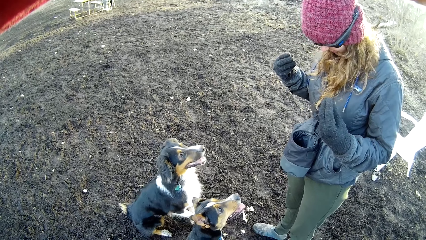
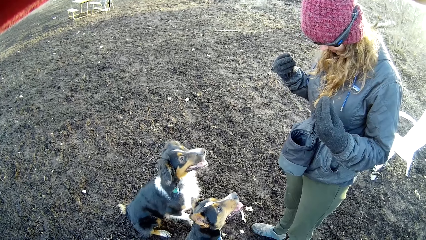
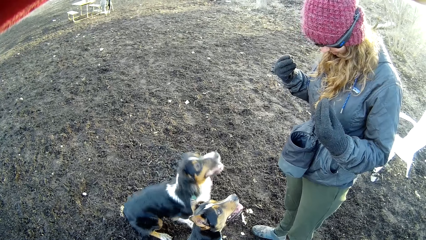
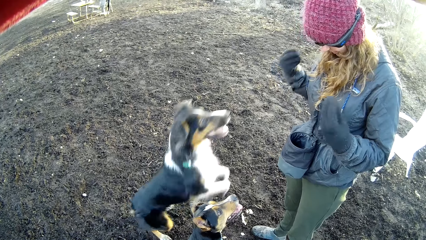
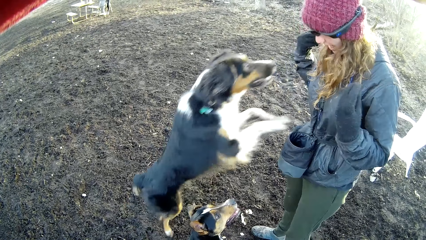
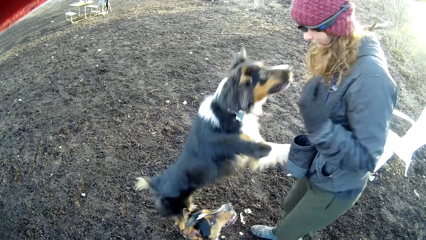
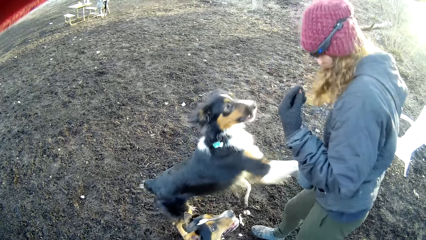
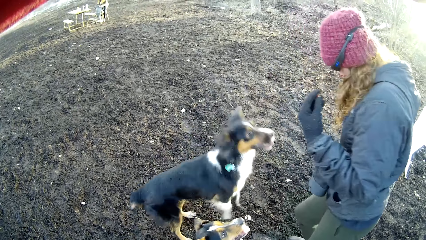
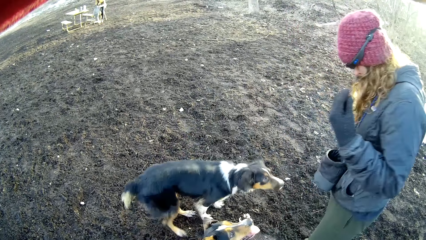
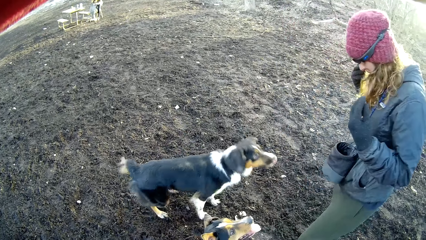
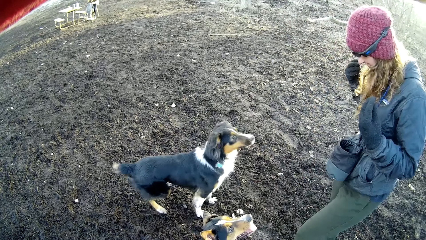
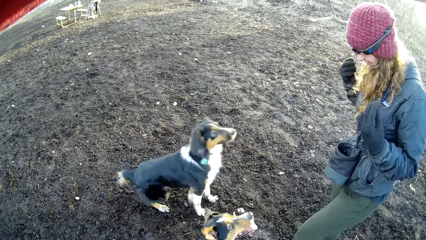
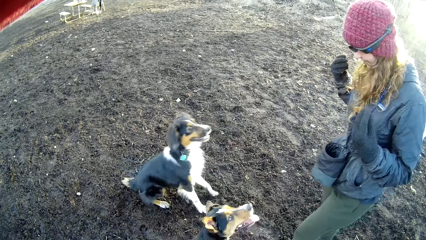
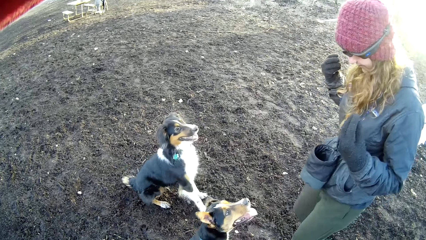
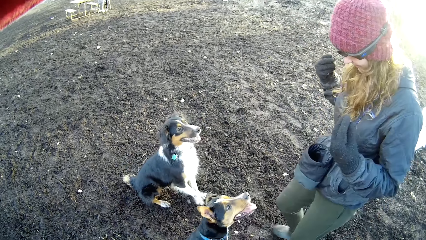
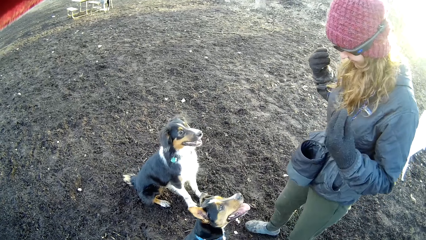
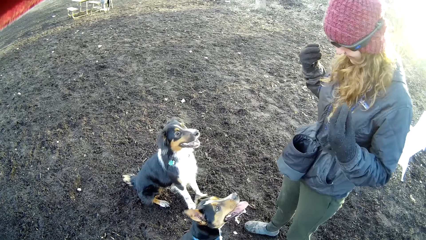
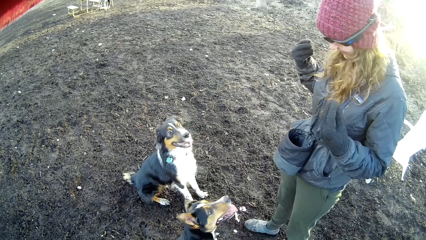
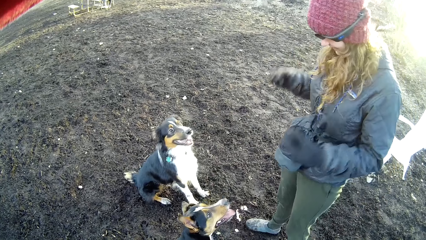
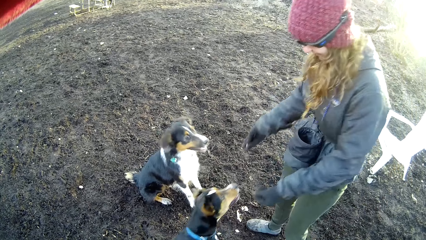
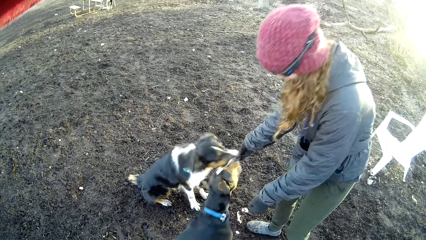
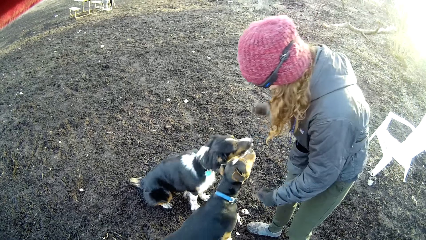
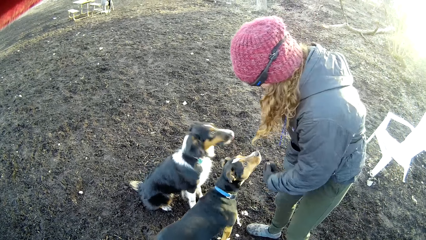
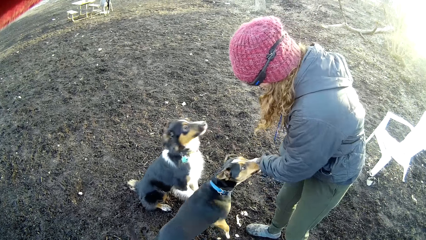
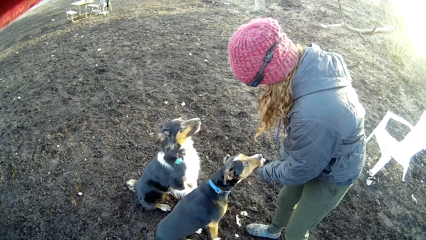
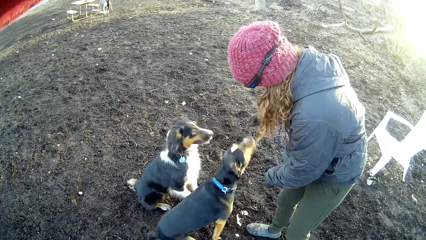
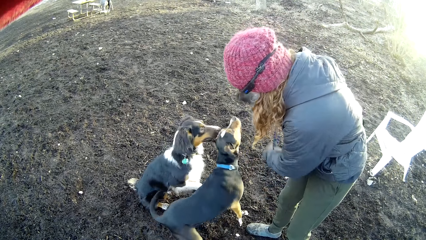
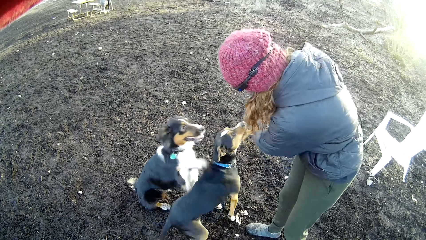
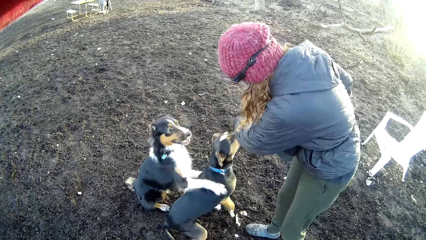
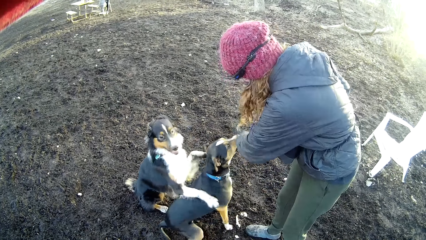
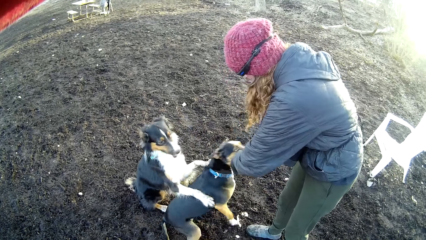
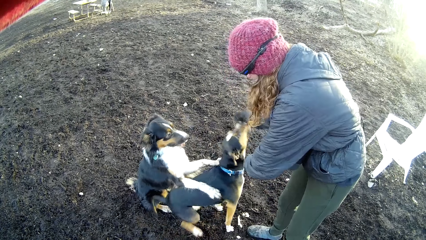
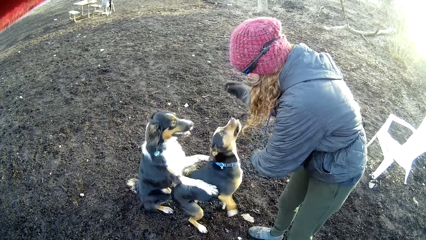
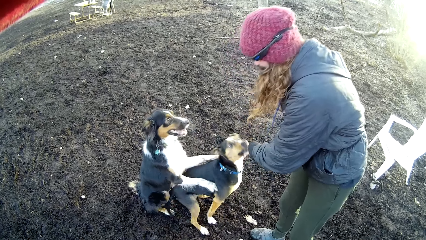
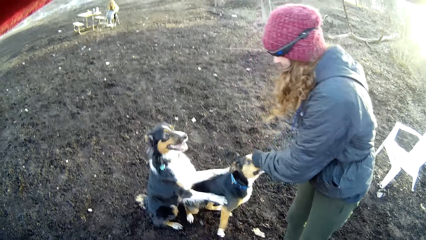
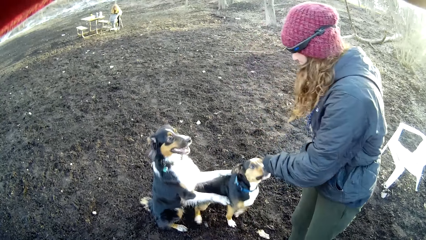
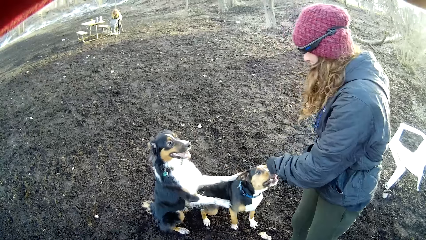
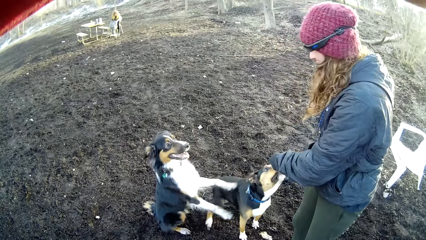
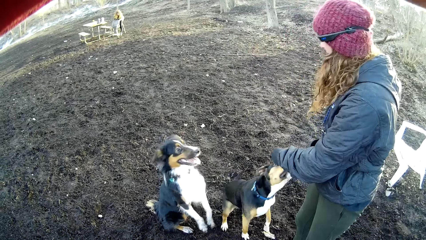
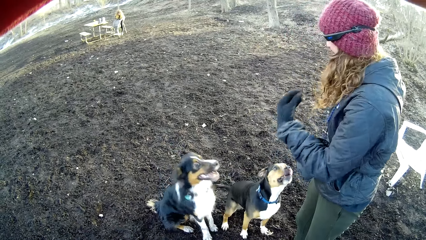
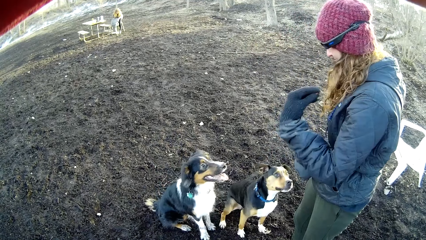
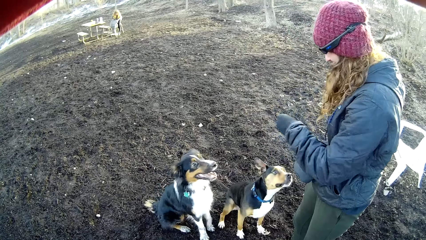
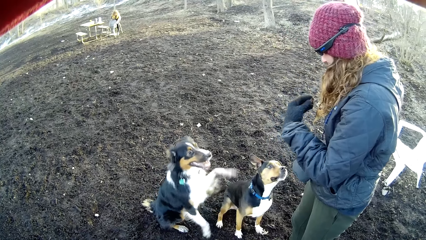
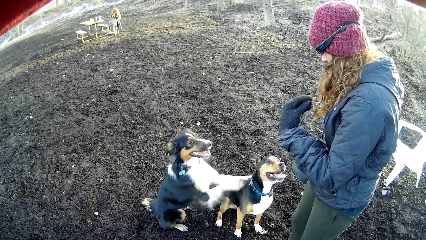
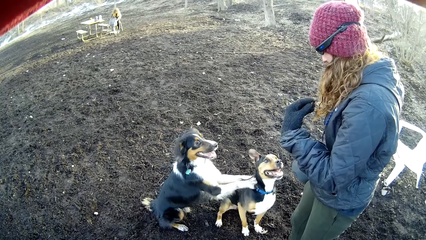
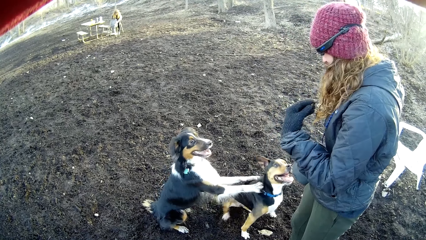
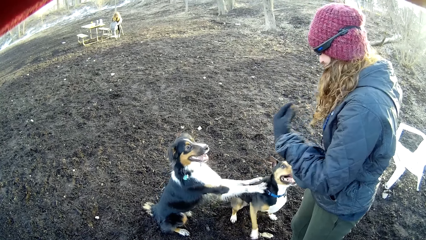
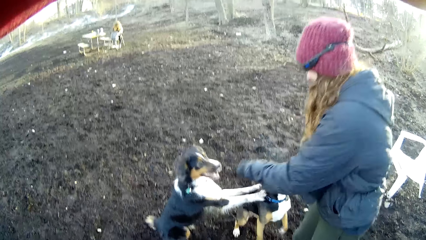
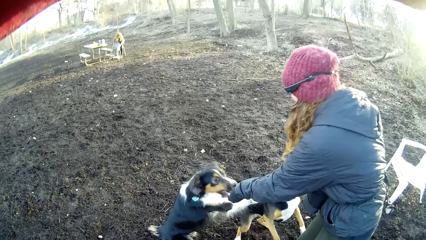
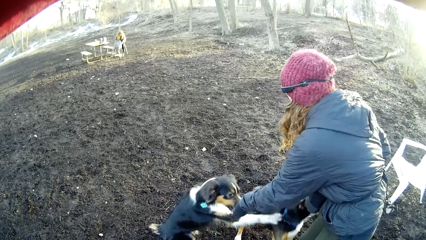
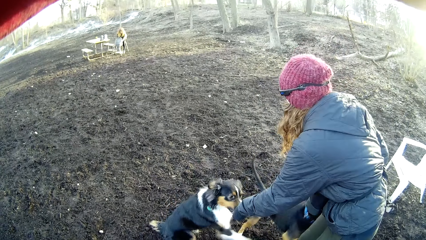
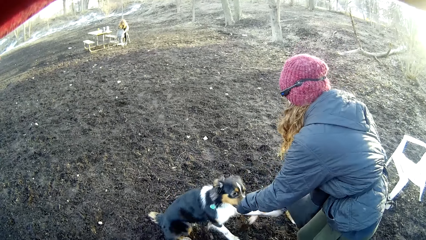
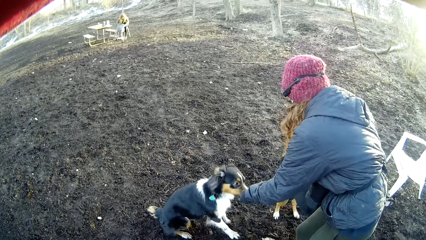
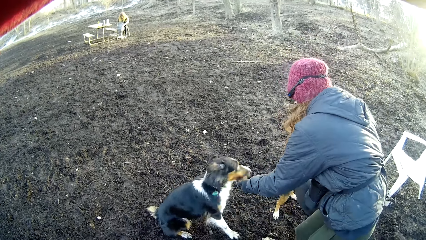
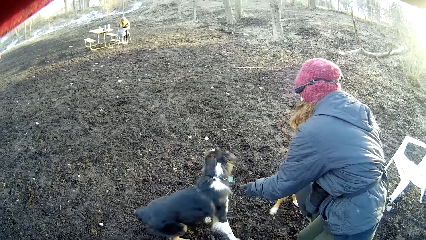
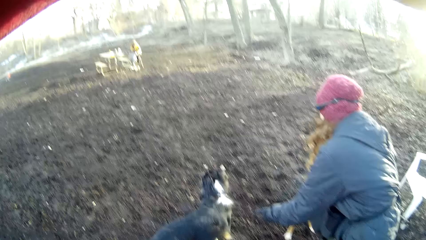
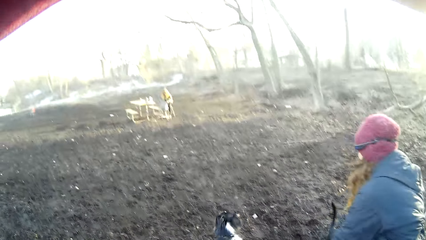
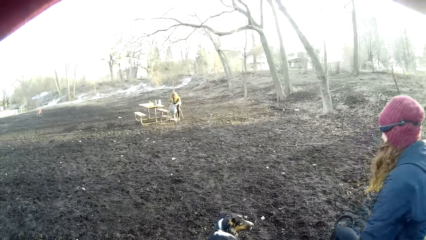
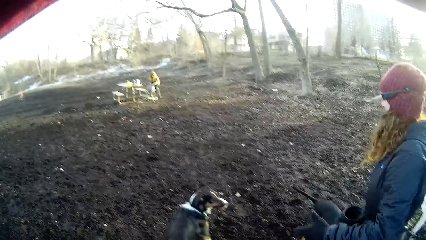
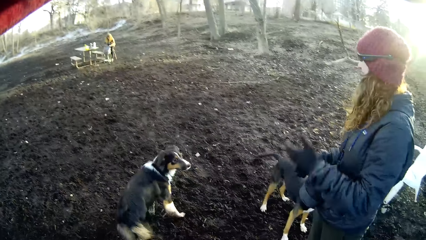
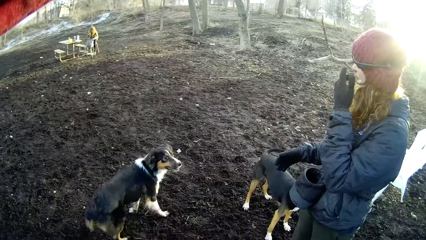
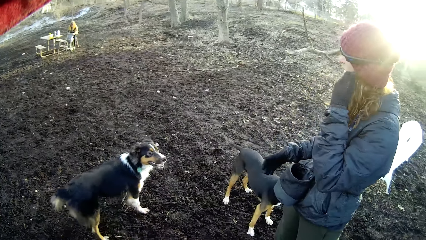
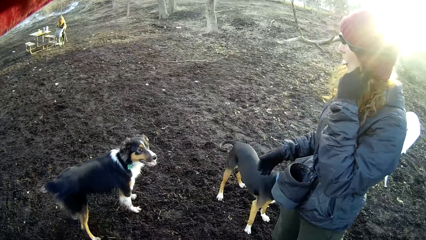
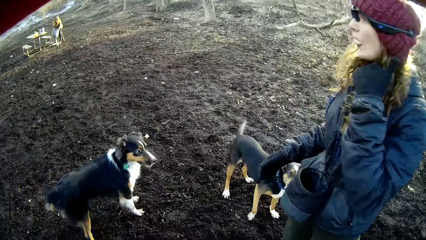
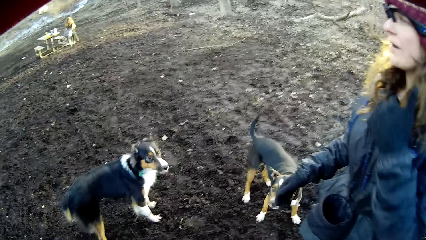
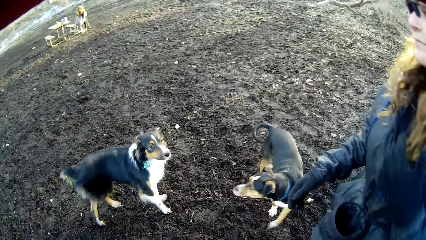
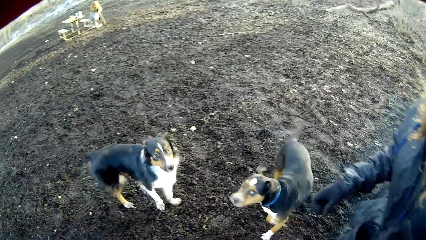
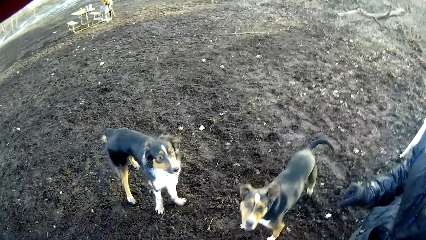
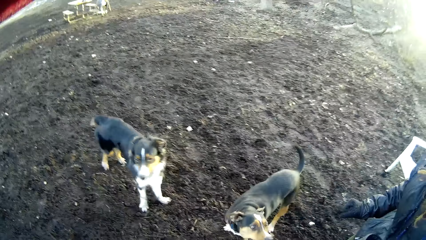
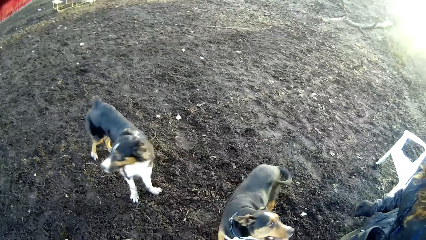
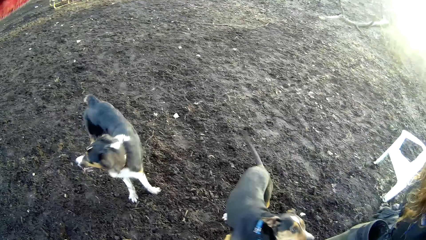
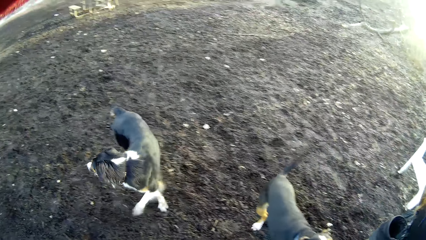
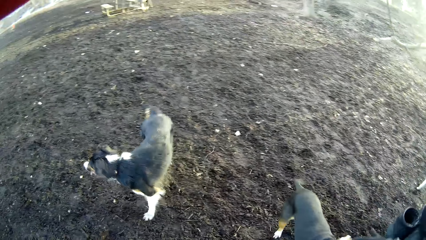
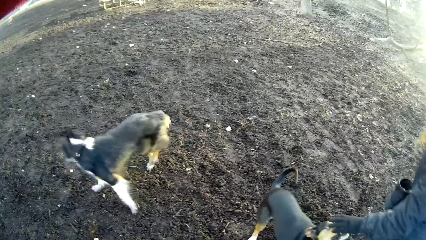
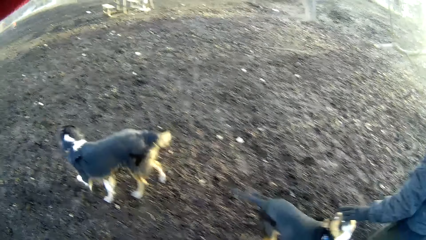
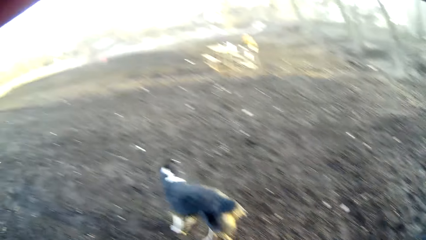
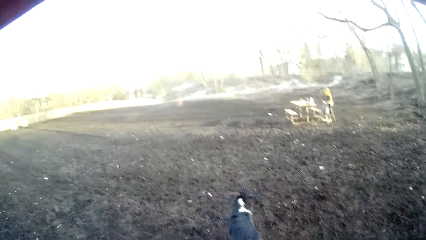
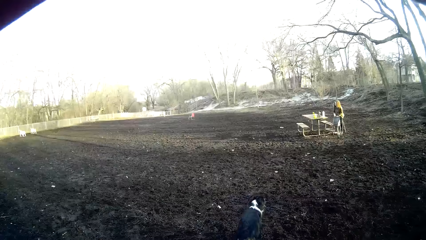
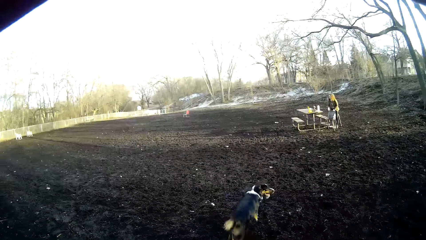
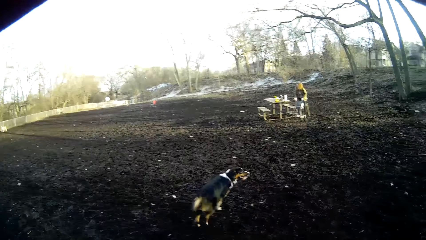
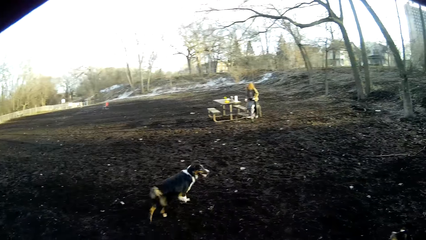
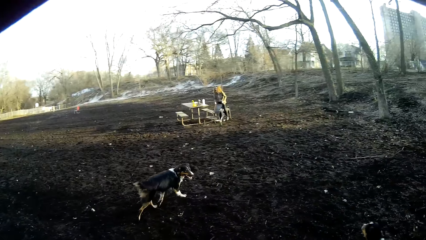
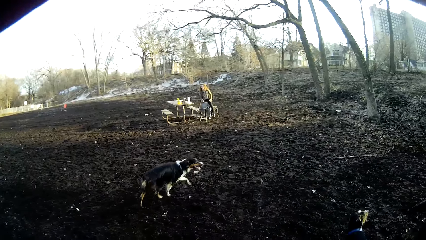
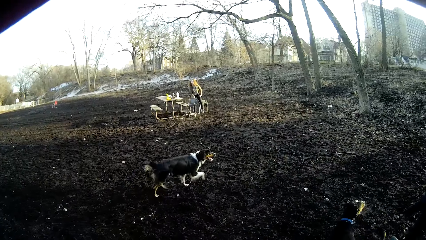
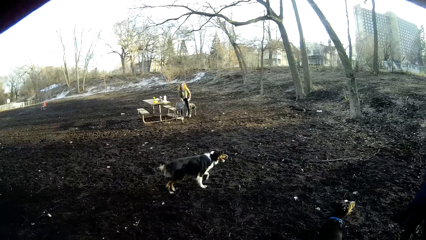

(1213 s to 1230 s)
Someone feeds the dogs. The camera wearer looks around.
